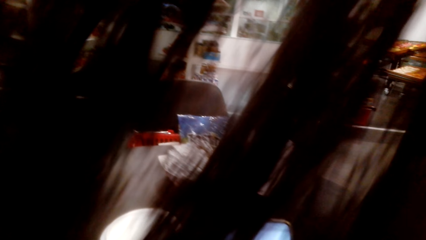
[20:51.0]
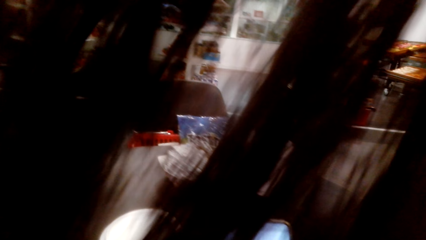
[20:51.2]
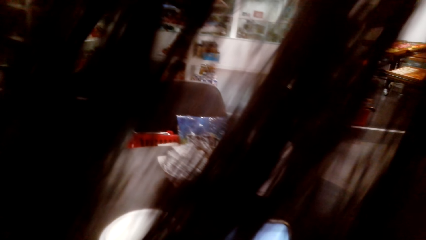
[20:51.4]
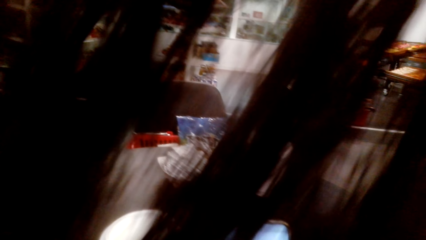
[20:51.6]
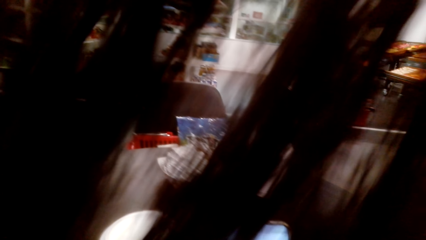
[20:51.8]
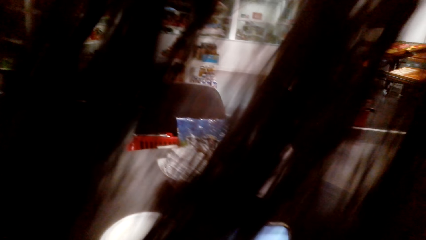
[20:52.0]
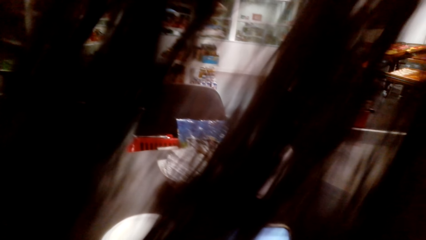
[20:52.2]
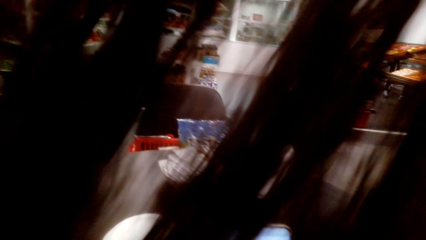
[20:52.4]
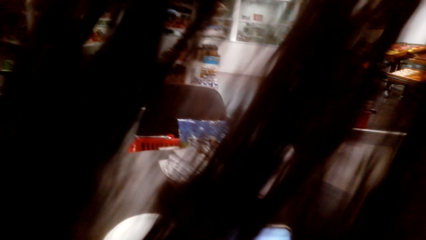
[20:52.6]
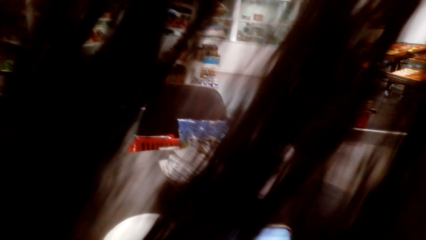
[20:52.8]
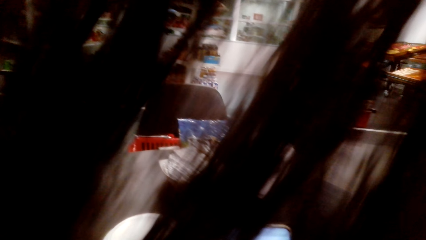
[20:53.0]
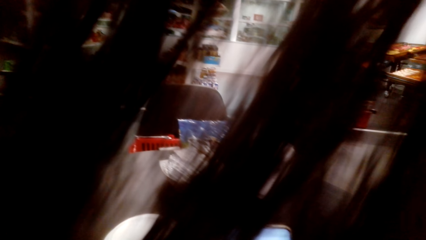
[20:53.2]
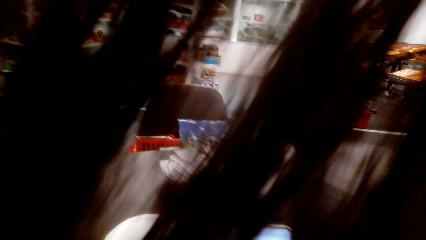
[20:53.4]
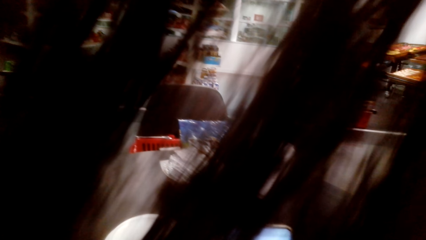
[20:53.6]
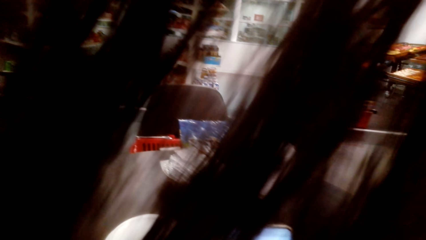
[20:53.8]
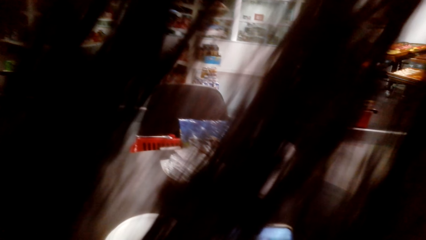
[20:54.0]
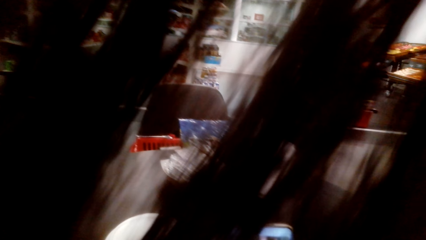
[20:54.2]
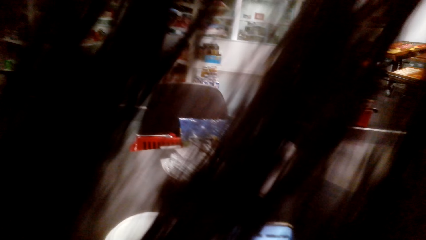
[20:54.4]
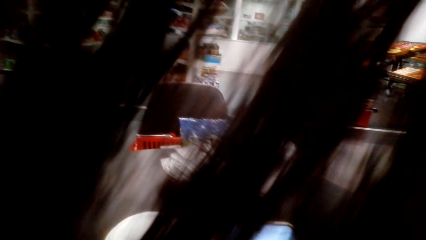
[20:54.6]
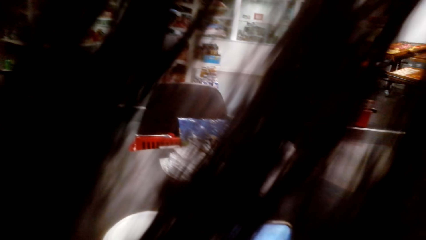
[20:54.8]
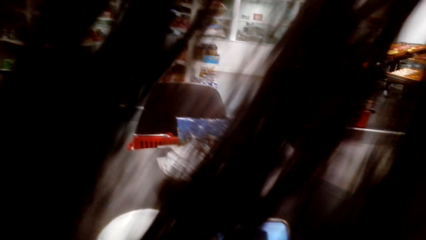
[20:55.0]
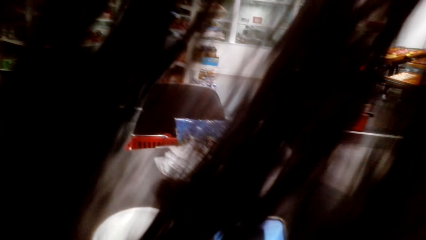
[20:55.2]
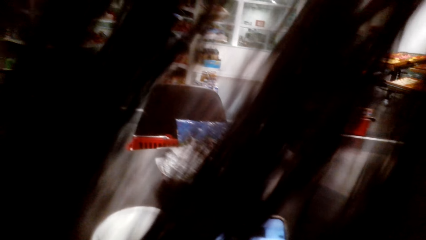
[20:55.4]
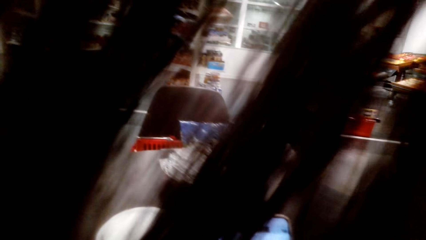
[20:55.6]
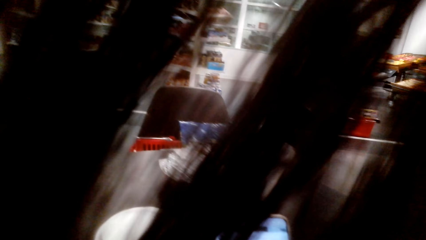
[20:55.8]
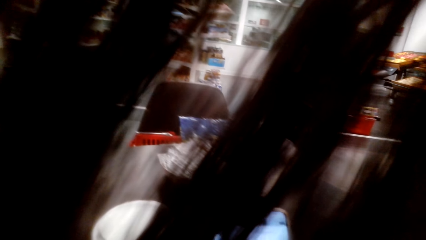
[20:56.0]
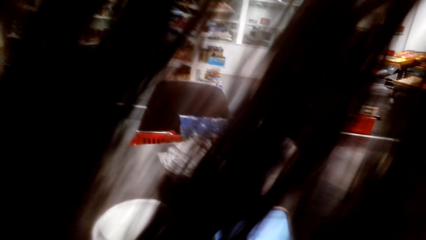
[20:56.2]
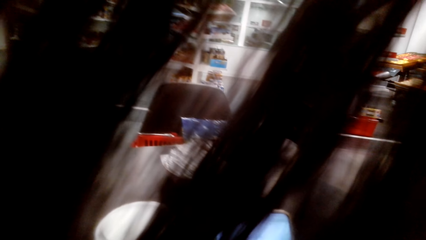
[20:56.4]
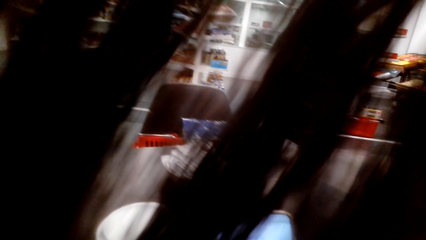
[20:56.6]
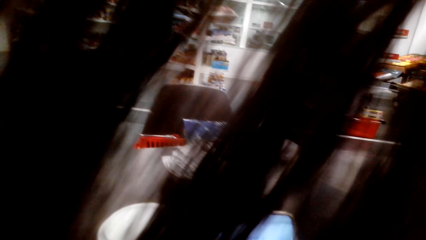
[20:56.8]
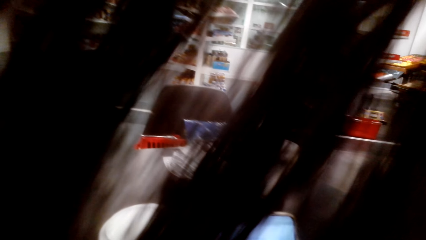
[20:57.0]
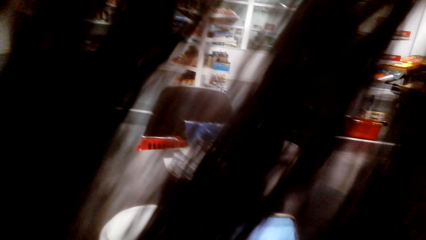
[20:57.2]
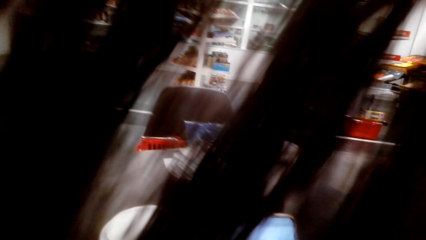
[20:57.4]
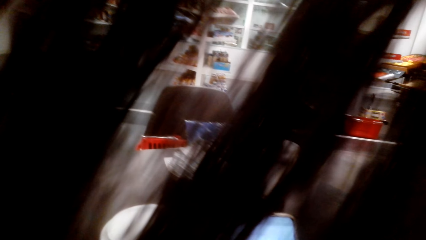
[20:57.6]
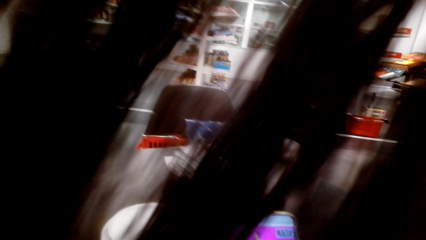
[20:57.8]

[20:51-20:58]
The camera wearer operates her phone.

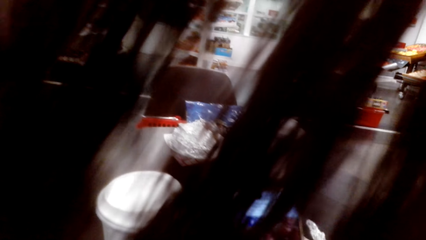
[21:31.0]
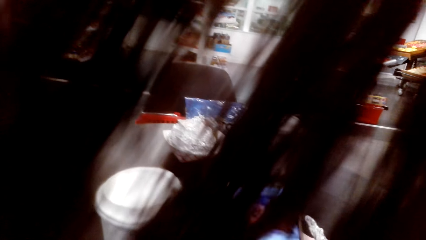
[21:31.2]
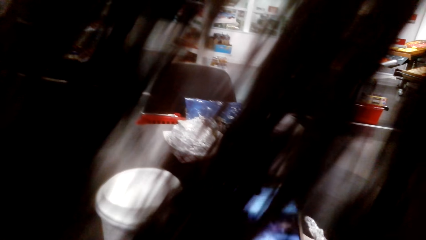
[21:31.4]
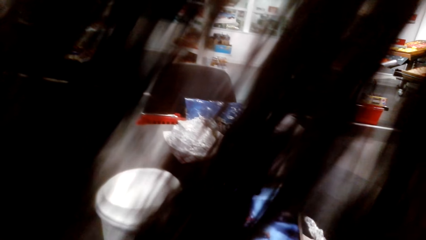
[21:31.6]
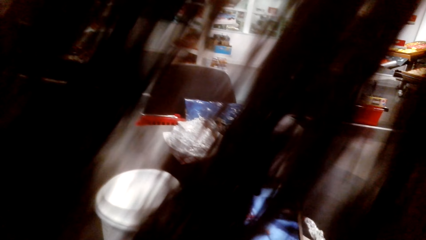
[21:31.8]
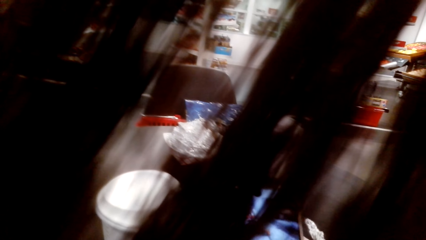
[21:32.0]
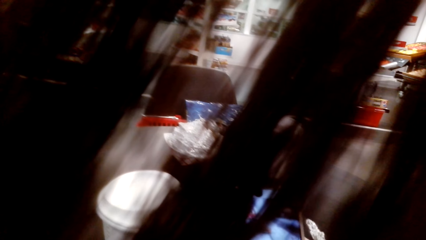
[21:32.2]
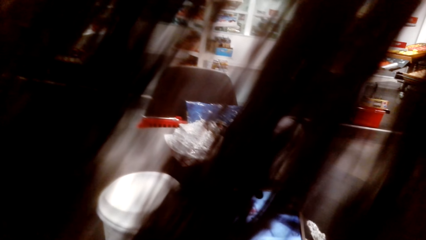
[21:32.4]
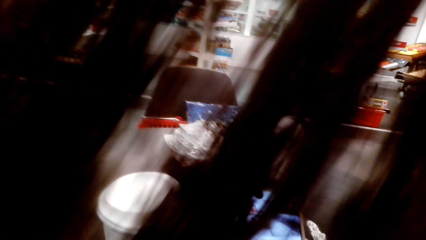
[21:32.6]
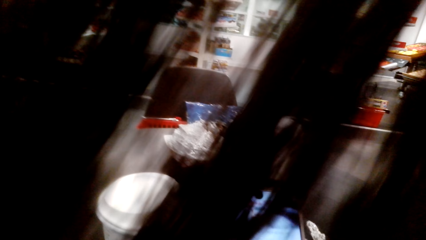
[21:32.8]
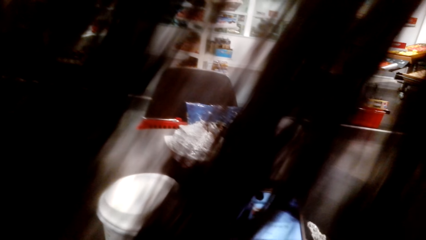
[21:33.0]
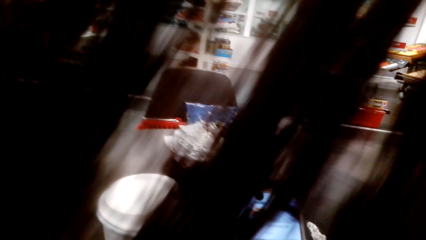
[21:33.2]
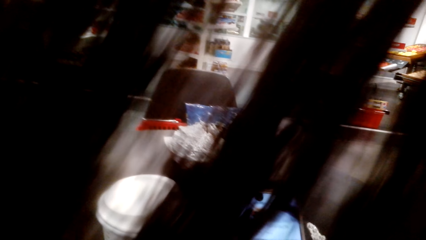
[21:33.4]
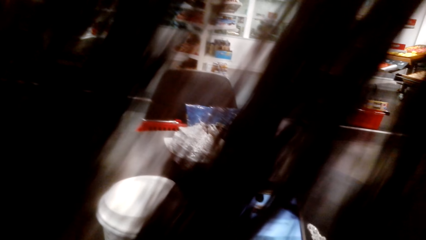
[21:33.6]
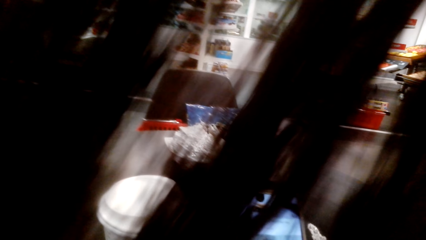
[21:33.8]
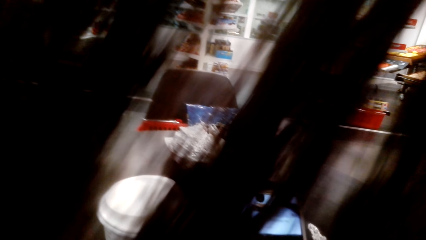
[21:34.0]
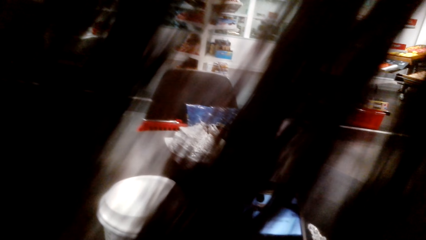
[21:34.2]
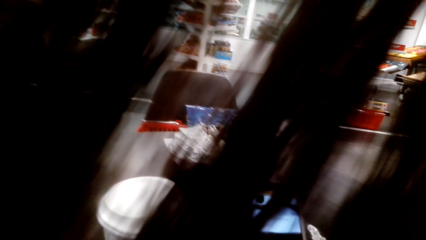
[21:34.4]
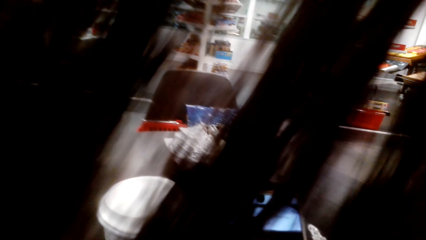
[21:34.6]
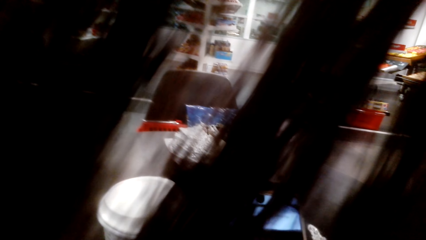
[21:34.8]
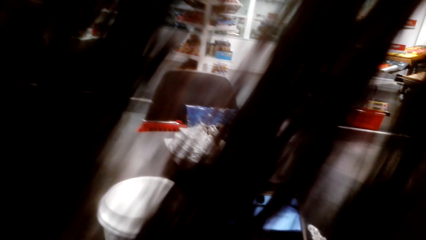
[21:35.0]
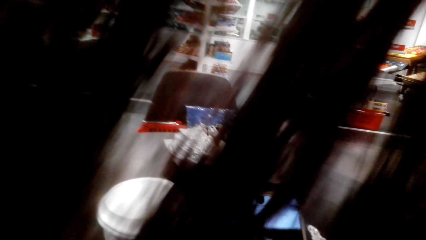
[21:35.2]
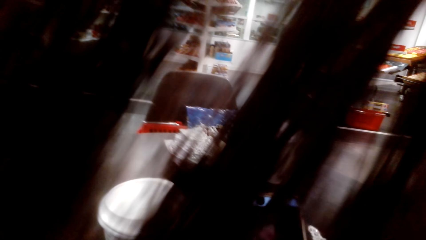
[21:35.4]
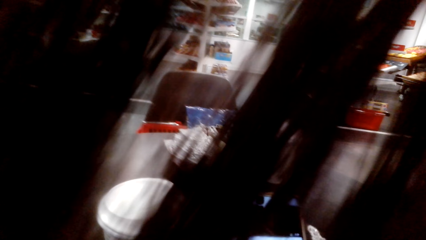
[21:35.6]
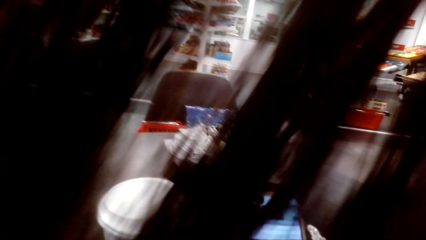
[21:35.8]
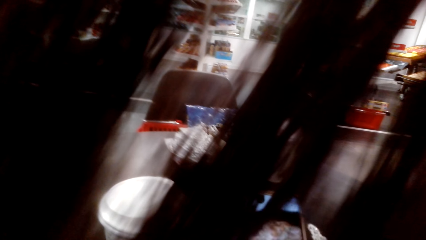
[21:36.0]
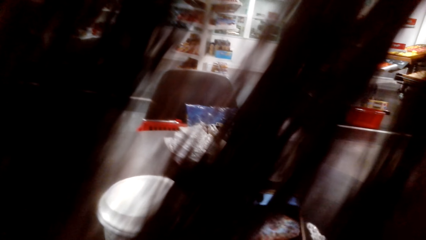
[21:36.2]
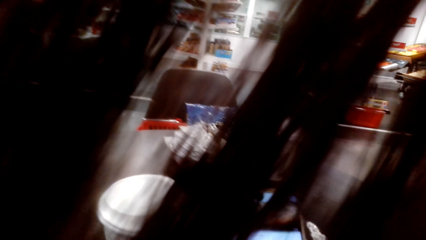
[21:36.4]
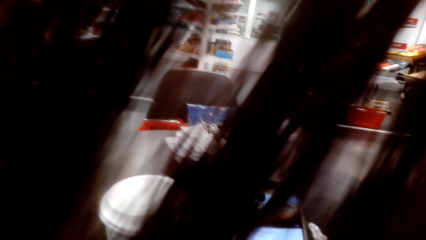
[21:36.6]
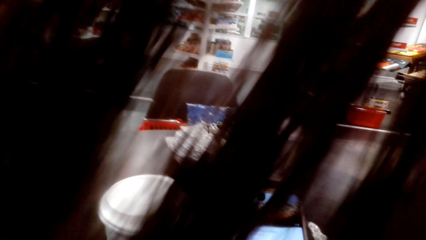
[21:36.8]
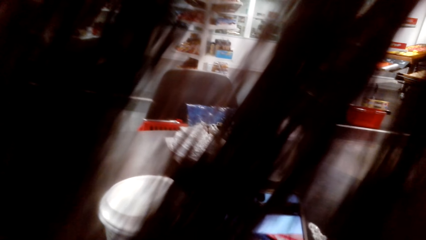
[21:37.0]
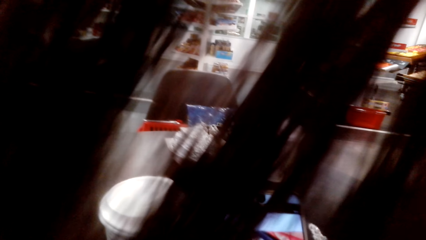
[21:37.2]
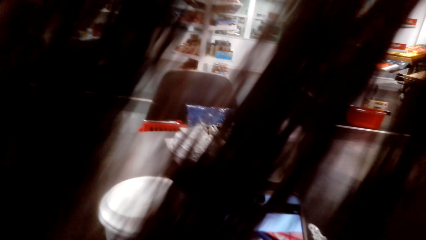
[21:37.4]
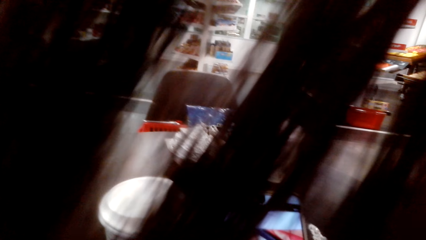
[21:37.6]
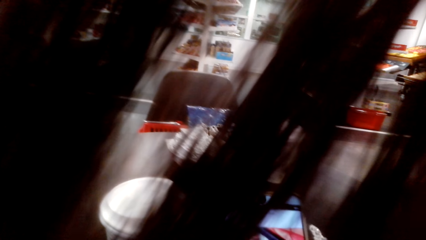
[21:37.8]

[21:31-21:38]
The camera wearer operates her phone.

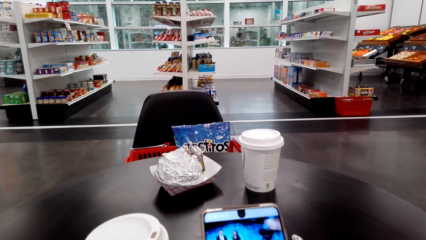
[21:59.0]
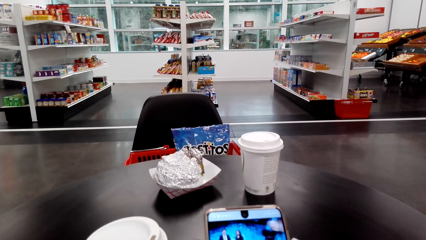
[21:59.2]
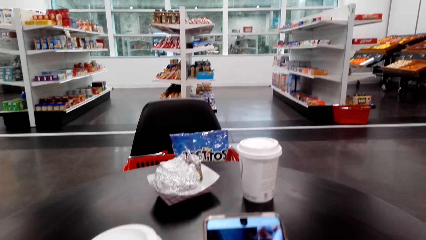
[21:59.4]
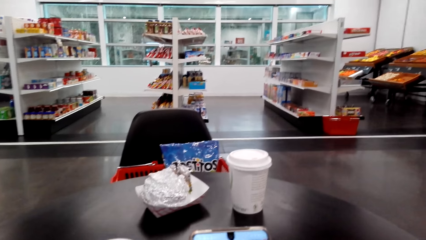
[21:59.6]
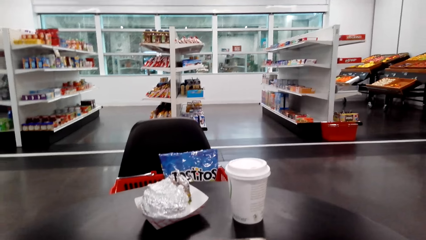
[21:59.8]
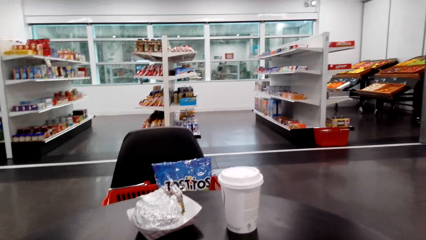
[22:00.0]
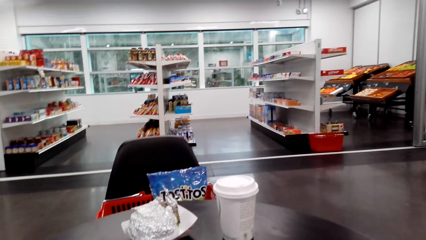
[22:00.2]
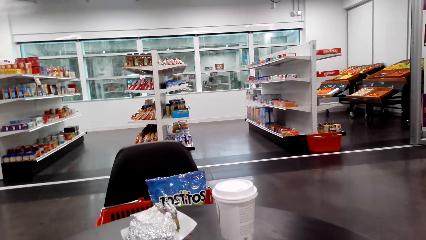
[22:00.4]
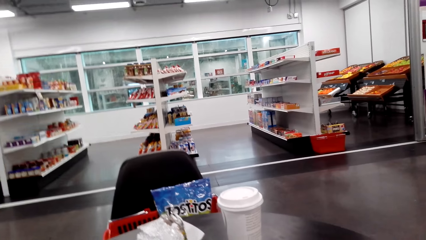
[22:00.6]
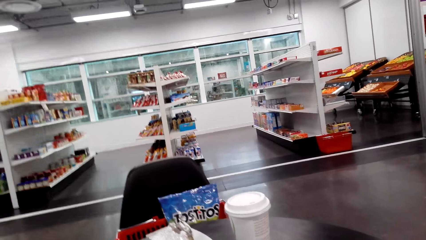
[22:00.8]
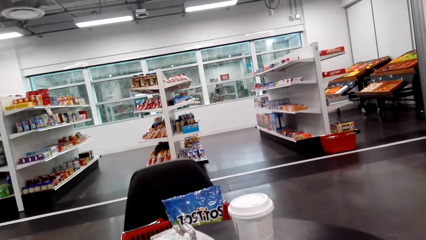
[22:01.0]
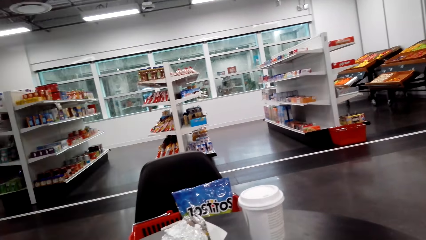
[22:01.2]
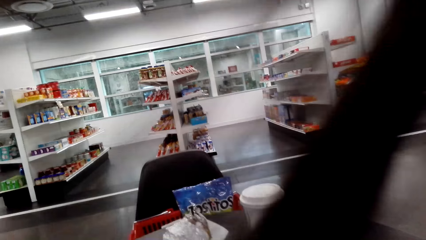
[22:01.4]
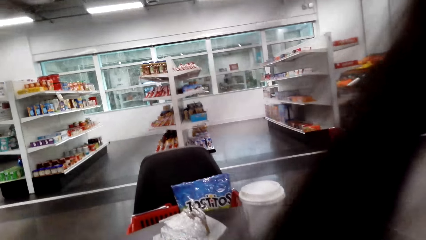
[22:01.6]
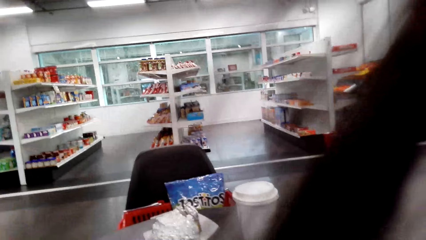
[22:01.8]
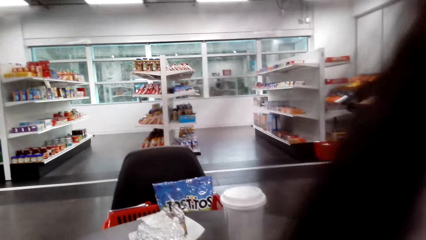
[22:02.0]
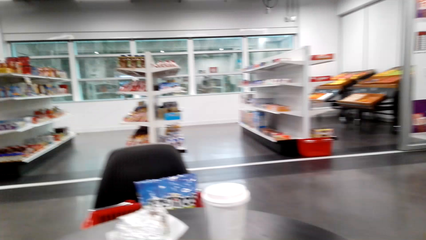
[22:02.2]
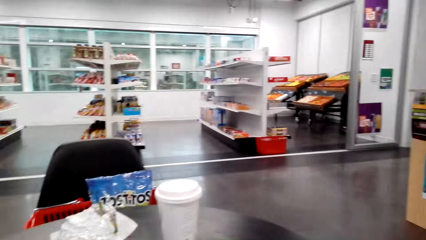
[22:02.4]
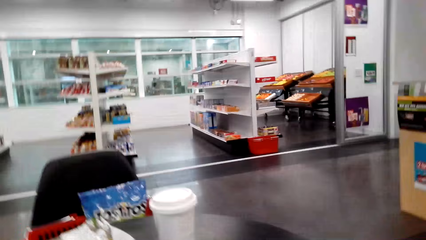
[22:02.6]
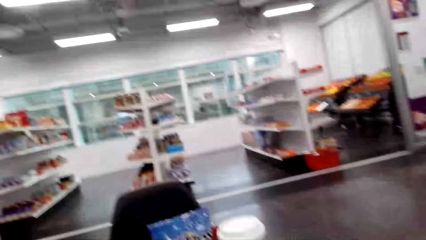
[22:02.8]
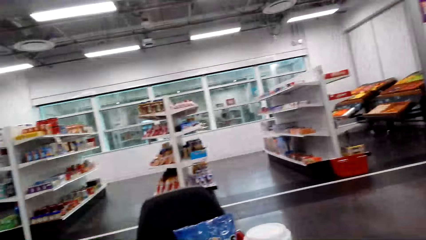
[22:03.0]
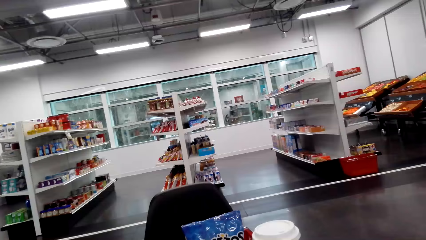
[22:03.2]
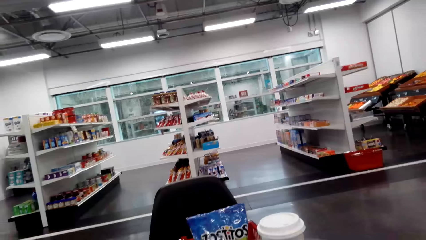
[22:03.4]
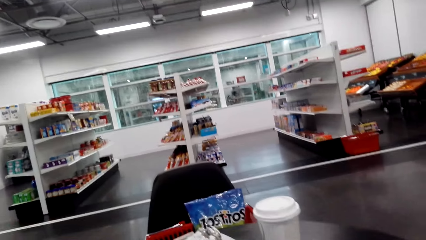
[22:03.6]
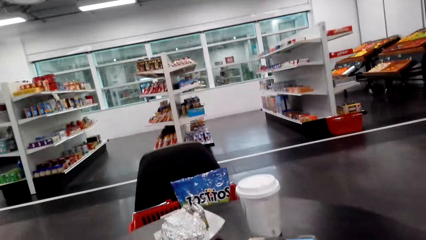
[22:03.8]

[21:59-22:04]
The camera wearer operates her phone.
